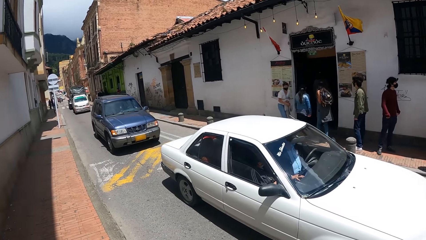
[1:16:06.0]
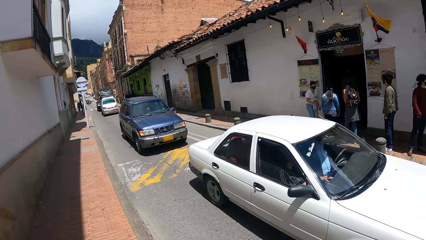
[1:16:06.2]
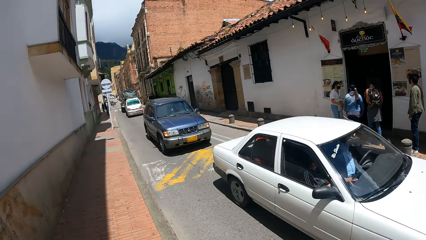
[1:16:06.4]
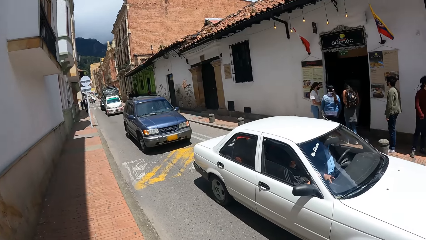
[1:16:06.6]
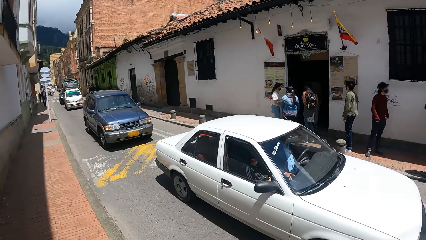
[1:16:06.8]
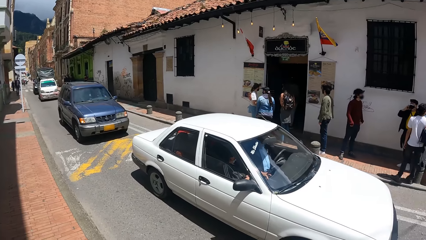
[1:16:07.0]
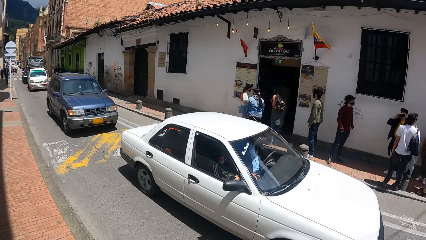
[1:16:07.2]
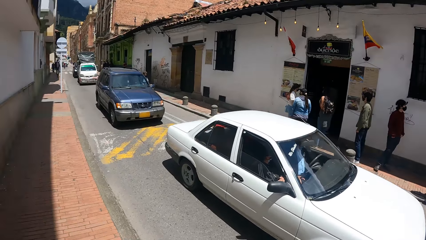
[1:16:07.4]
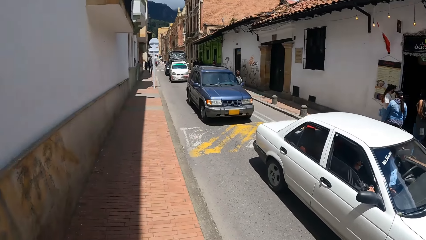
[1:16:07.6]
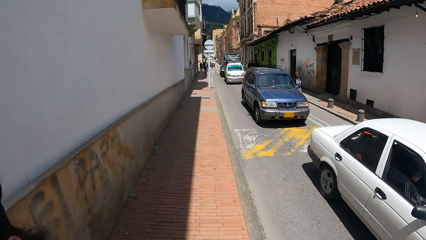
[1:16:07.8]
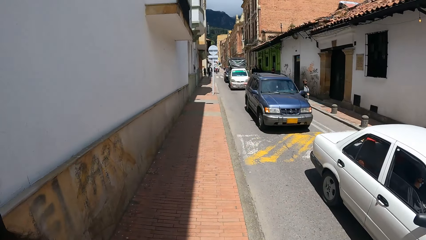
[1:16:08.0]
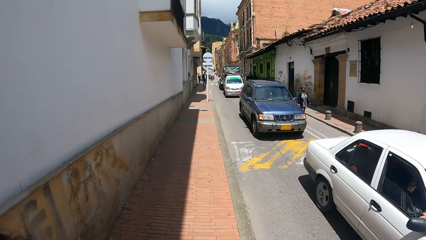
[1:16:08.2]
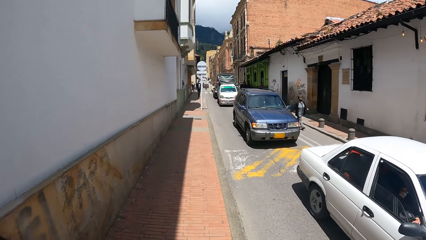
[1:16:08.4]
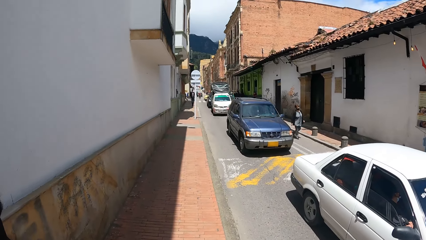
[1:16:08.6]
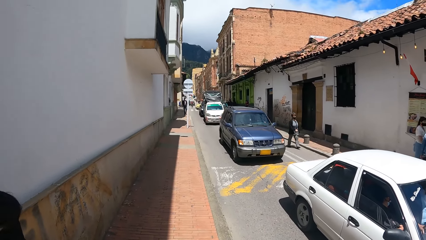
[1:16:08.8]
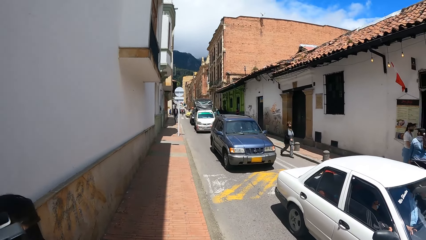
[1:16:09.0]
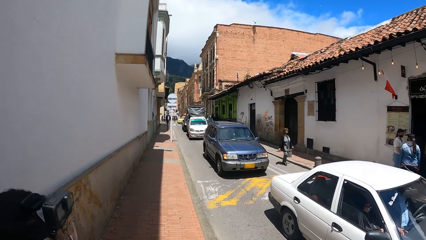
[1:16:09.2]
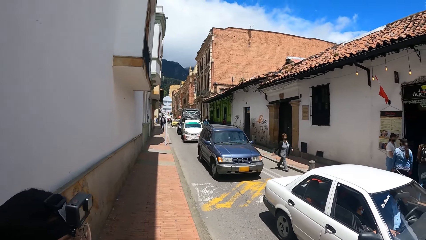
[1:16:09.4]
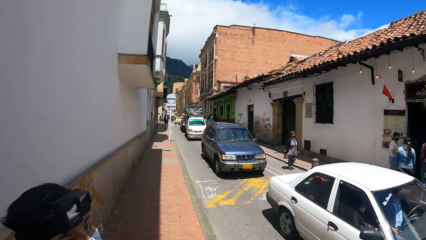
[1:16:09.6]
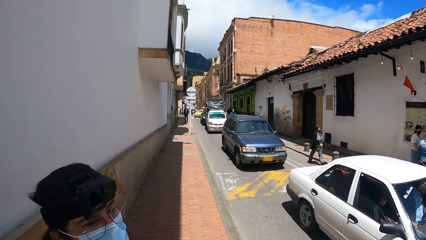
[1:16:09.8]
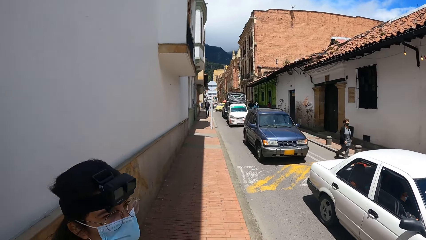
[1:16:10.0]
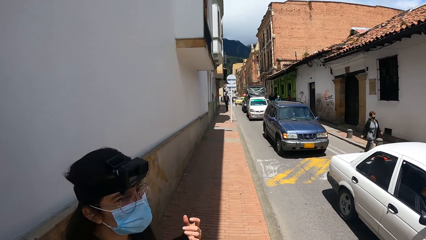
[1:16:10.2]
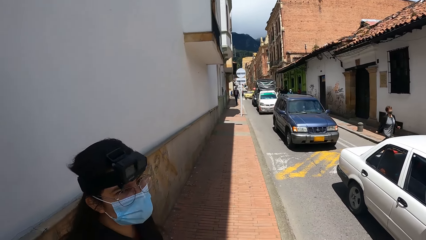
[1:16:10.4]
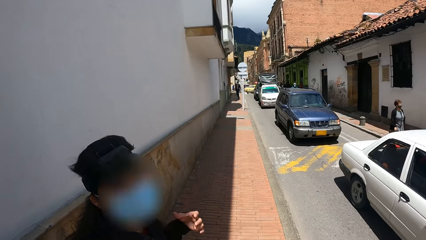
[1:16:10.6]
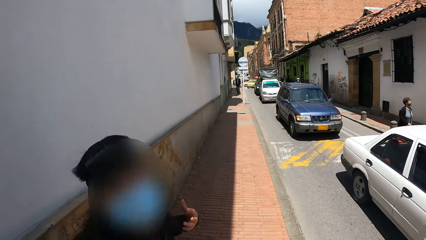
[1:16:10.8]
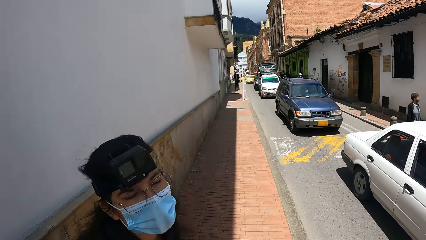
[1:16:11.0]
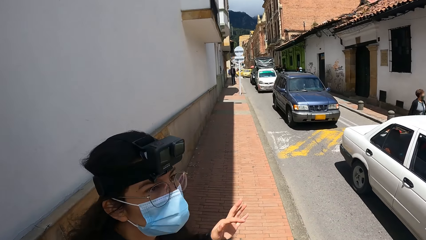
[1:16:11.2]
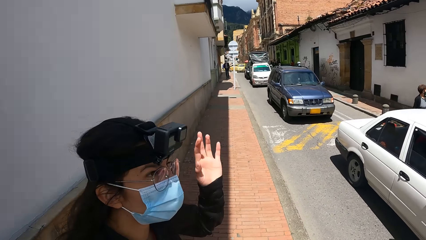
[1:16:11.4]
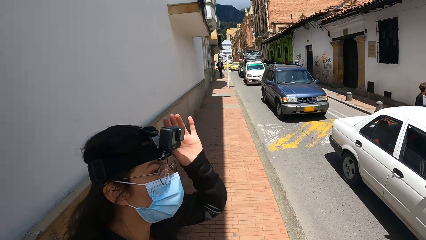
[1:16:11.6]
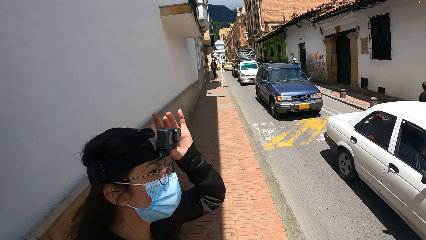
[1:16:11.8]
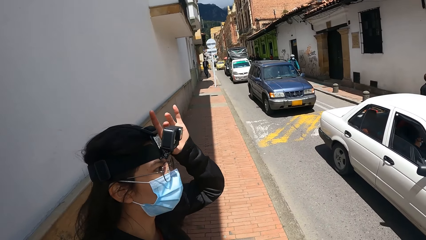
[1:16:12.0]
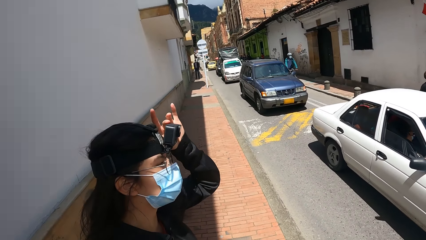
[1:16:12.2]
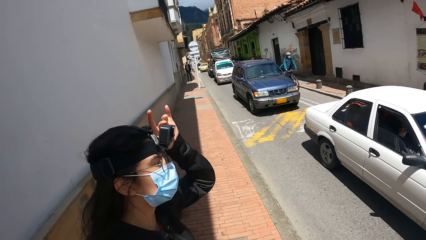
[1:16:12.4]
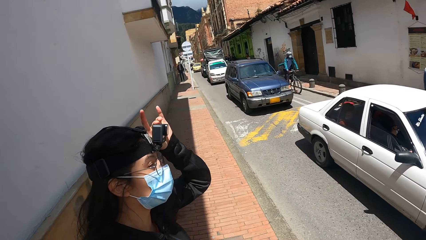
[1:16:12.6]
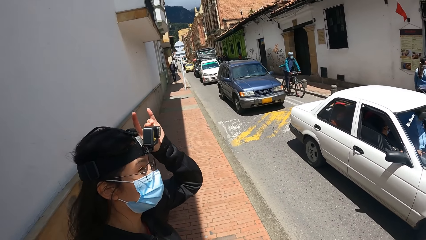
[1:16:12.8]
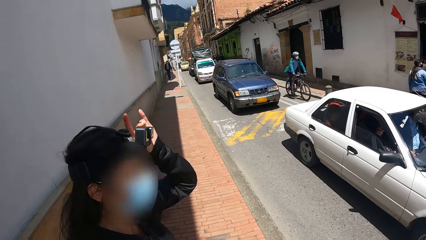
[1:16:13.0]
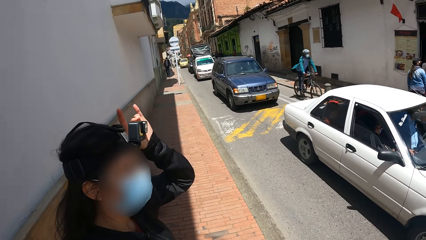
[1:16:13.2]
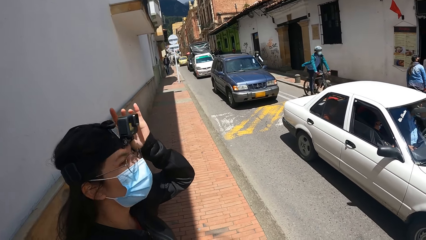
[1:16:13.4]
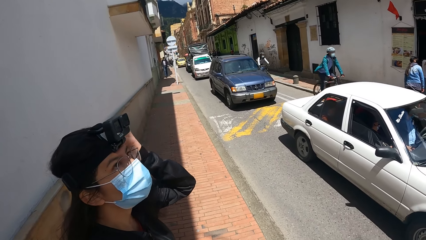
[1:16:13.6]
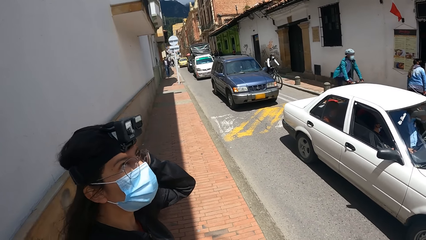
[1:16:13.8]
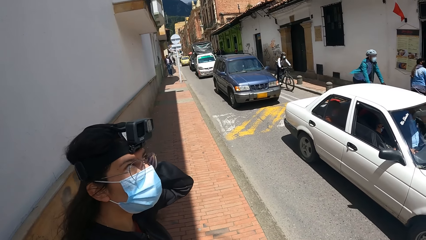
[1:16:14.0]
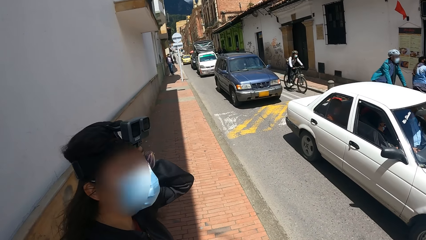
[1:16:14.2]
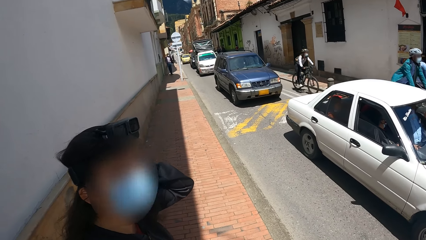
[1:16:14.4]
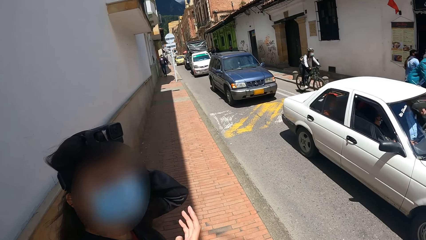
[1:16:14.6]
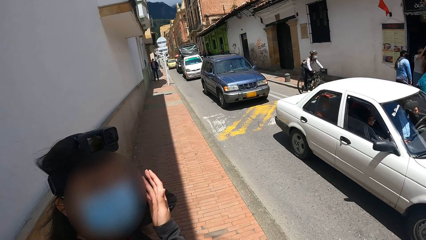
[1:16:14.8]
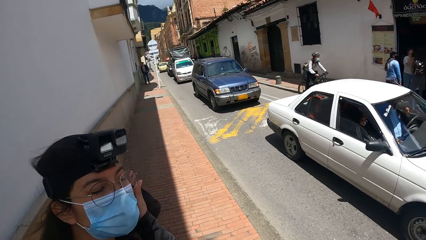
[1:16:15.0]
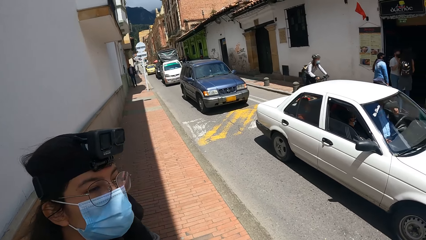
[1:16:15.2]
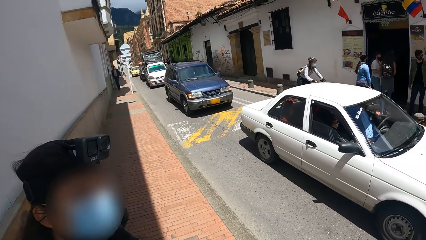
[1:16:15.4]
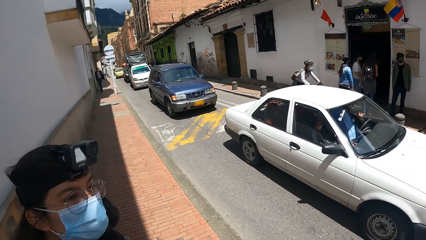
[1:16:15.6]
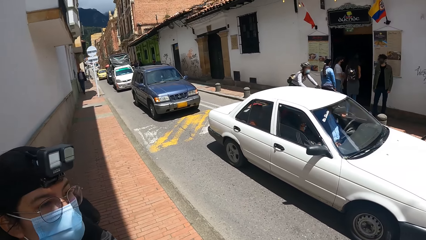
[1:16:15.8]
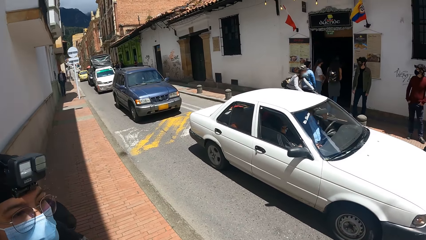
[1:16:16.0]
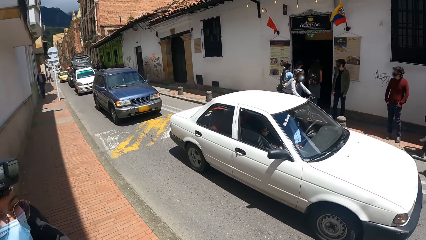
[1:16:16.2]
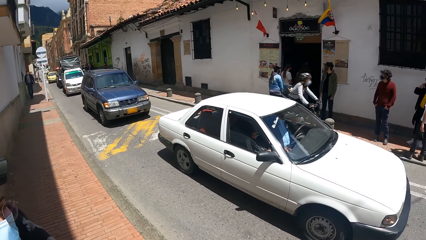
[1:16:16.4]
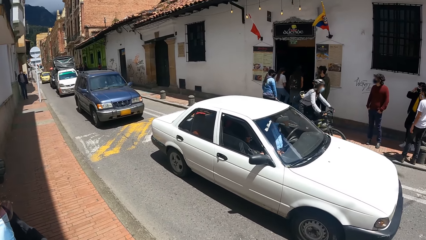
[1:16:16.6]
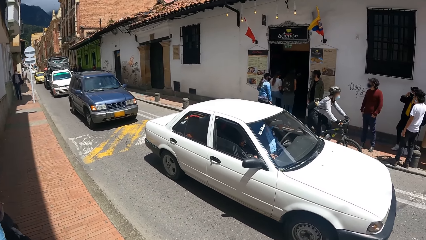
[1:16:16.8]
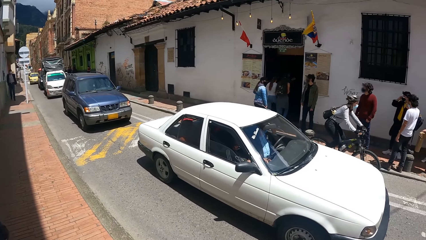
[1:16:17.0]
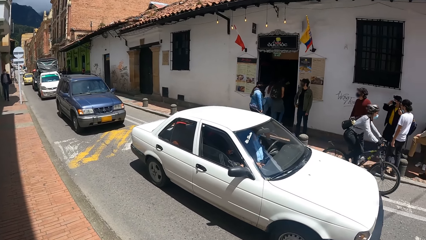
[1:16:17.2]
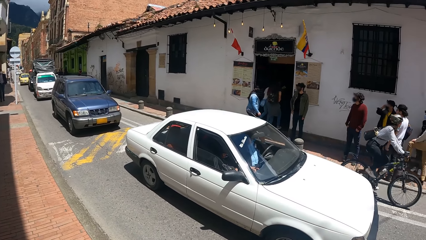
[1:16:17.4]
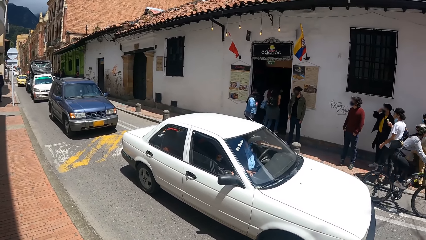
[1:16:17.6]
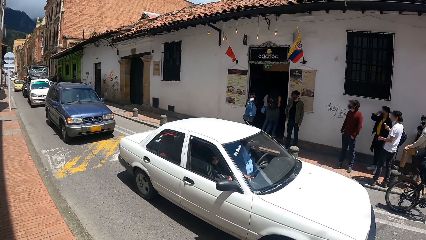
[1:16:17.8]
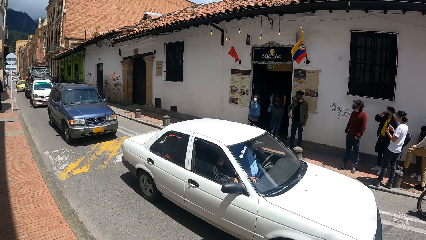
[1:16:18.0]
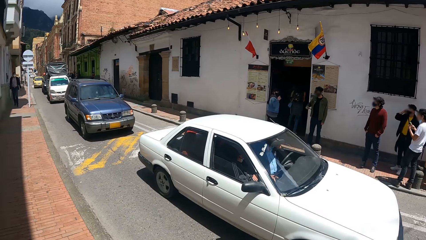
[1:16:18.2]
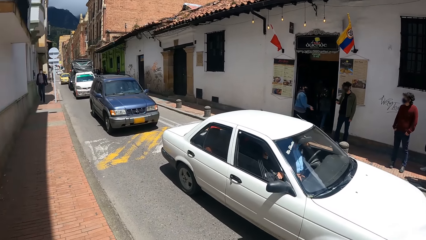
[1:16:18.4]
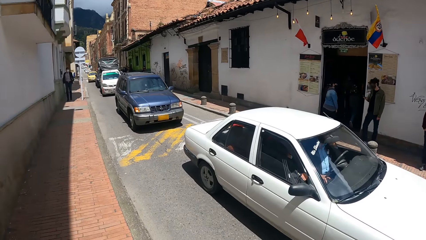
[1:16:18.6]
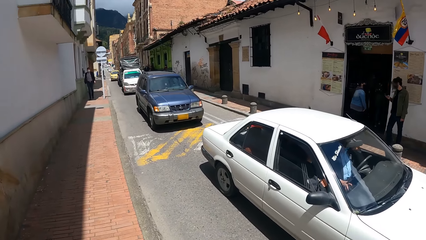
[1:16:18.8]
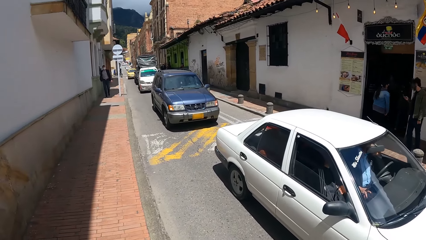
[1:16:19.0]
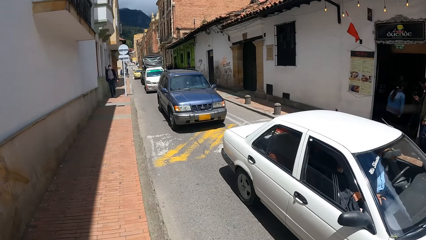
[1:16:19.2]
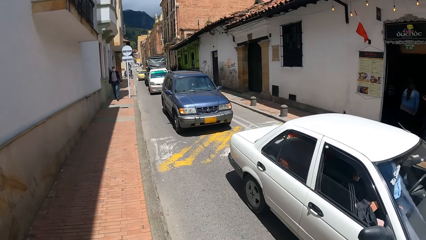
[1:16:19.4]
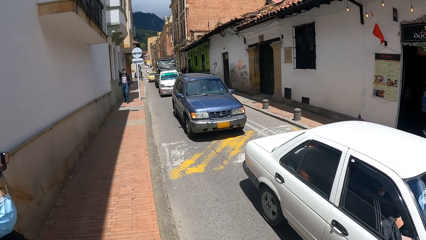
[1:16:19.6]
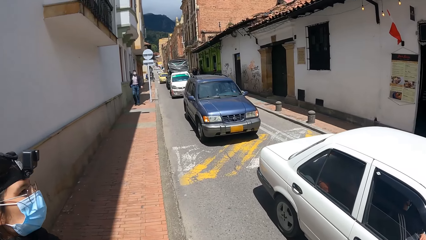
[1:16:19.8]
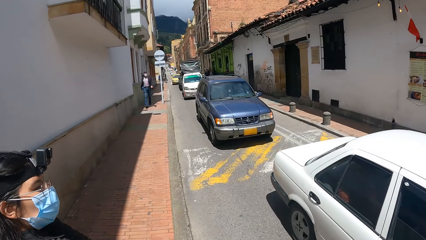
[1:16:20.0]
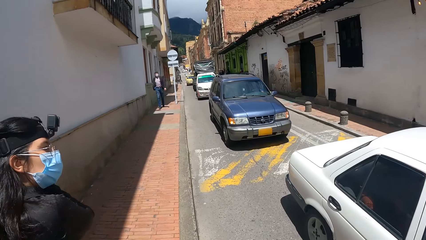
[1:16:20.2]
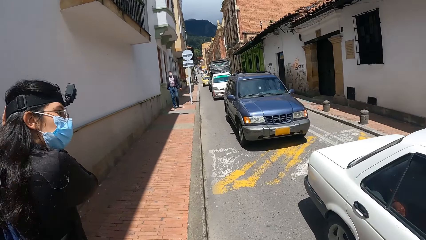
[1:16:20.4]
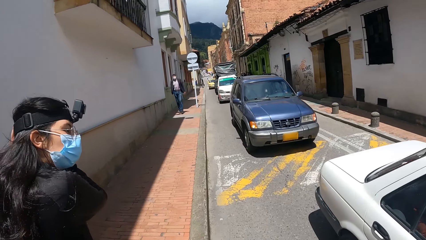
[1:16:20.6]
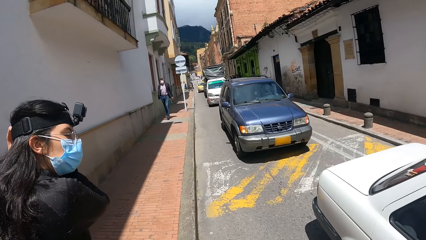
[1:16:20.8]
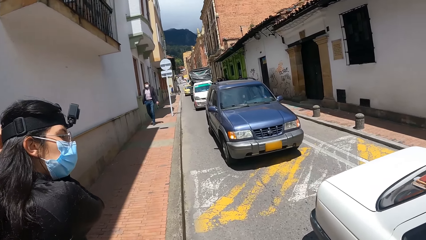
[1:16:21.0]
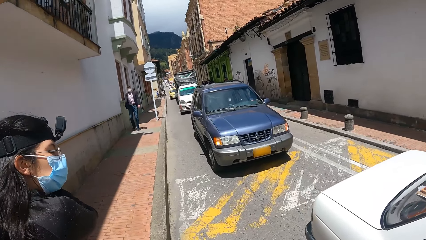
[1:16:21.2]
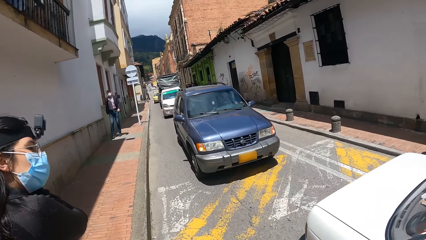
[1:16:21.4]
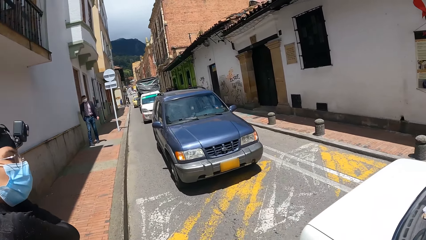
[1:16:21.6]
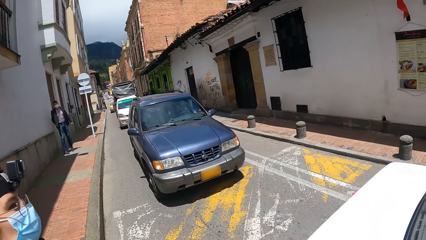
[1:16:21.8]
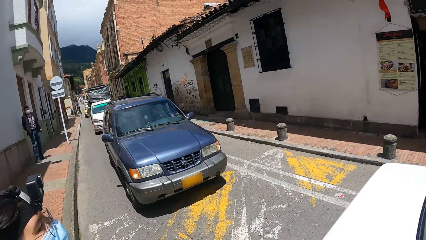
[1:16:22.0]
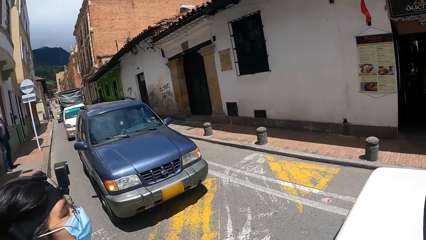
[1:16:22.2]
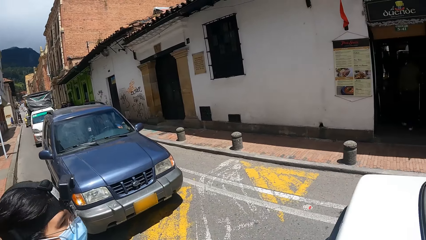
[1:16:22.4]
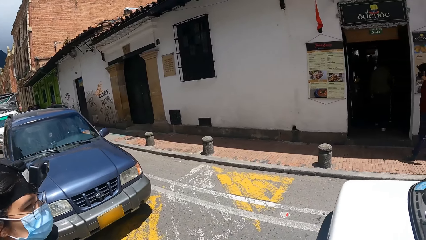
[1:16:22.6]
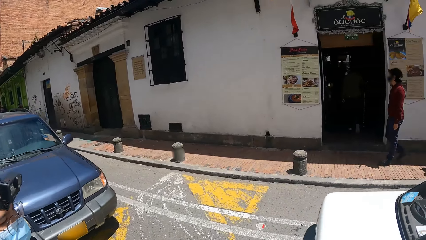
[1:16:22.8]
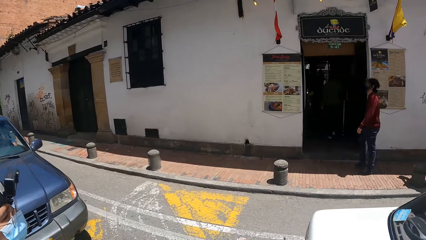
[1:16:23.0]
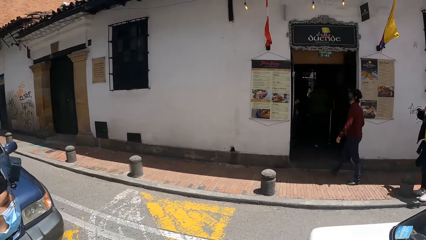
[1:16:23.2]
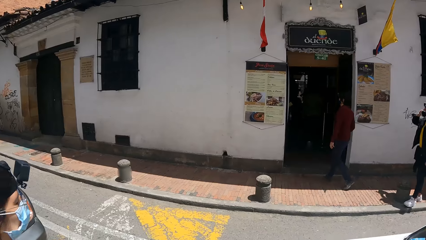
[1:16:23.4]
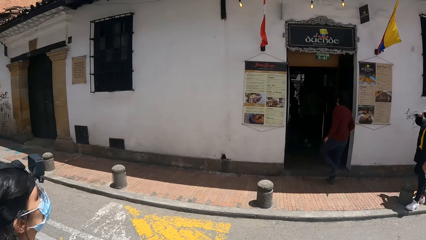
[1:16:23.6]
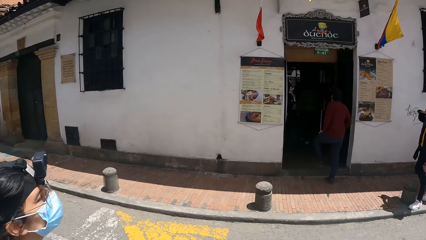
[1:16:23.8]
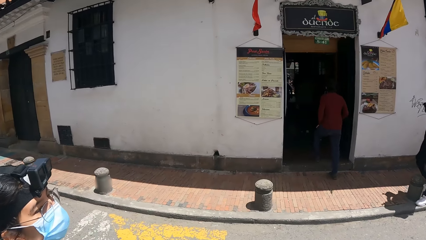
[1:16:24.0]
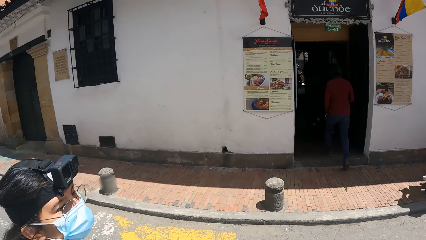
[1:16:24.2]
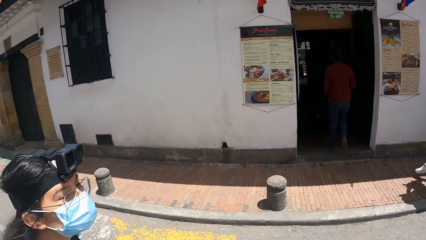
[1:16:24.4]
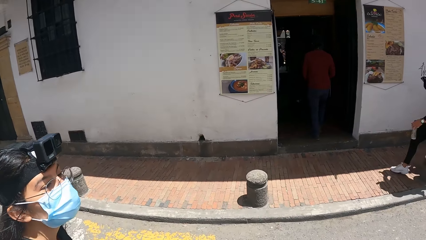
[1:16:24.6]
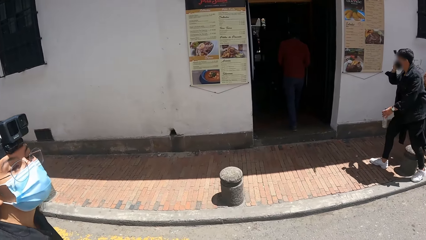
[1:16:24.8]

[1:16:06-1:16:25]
The camera wearer stands. A lady touches the camera. The lady adjusts her camera. The camera wearer walks on a pavement road. They walk across the street.
